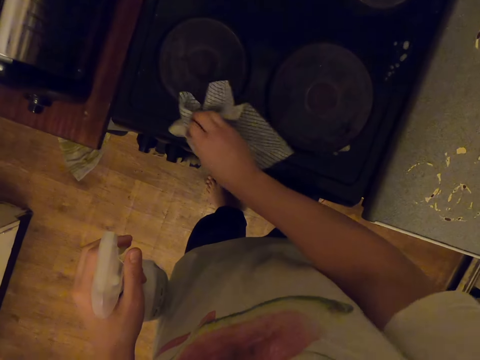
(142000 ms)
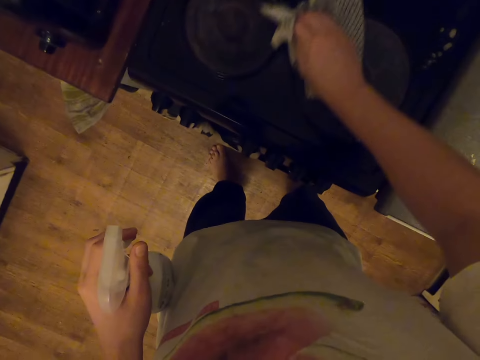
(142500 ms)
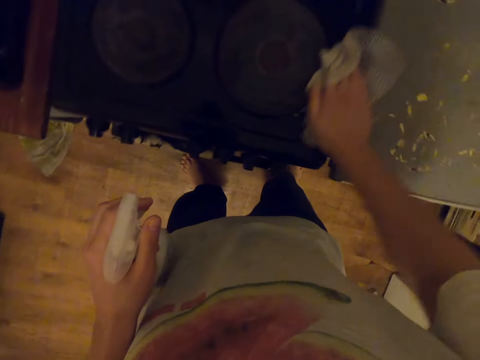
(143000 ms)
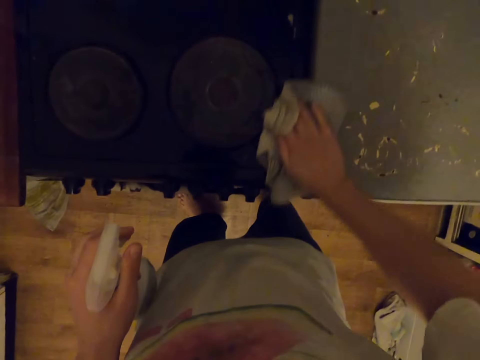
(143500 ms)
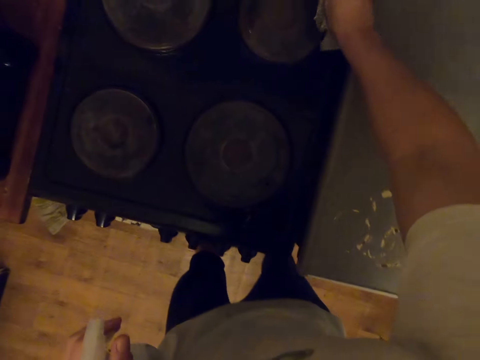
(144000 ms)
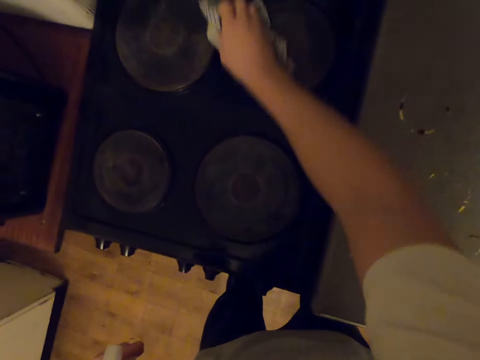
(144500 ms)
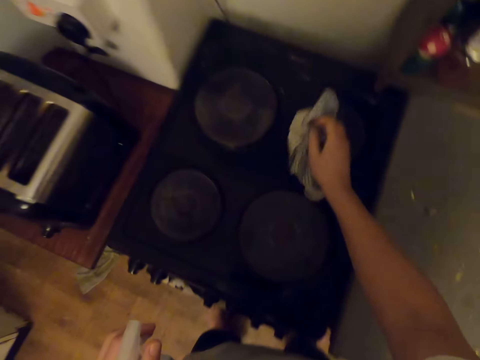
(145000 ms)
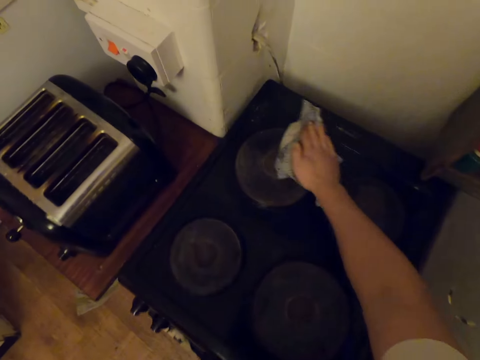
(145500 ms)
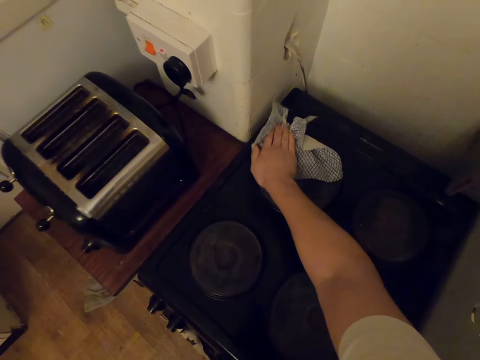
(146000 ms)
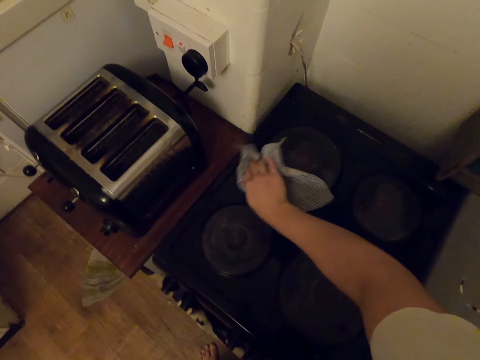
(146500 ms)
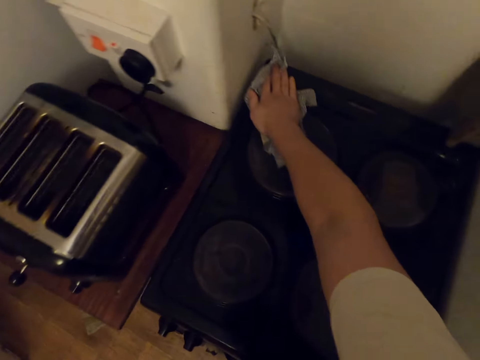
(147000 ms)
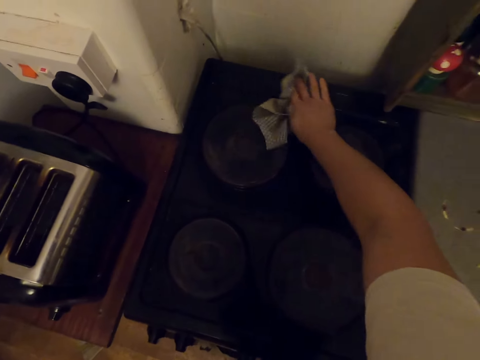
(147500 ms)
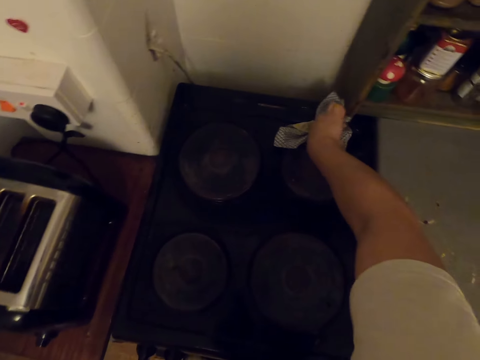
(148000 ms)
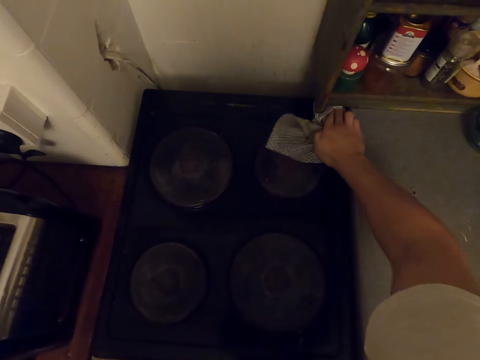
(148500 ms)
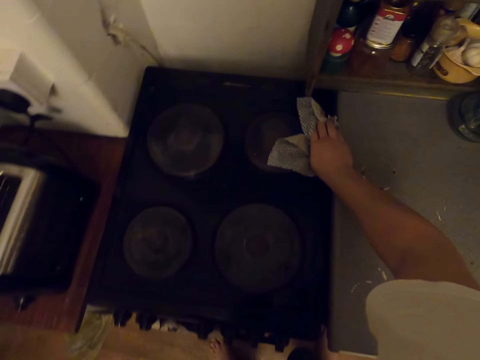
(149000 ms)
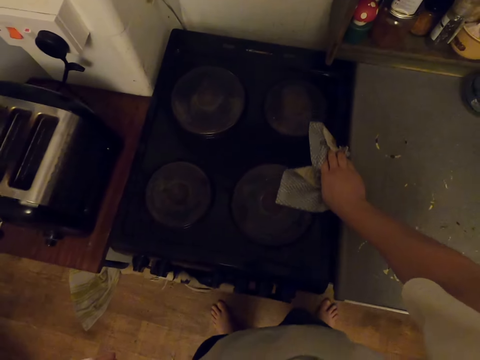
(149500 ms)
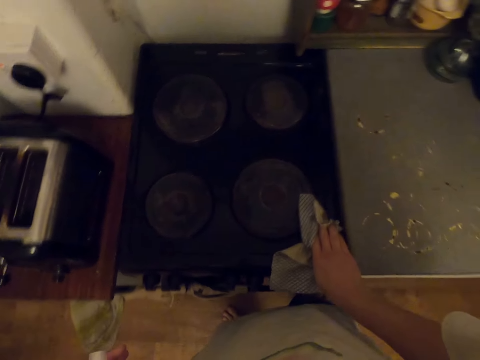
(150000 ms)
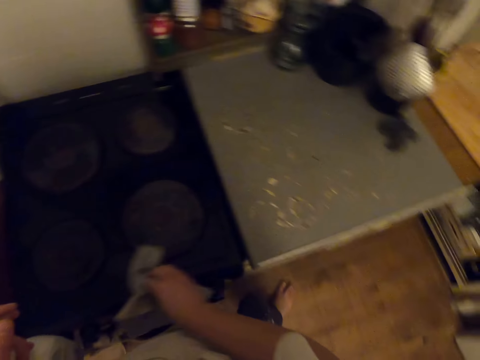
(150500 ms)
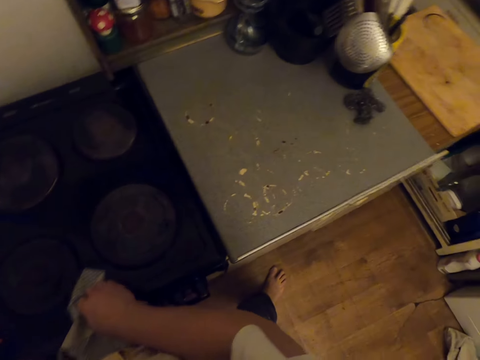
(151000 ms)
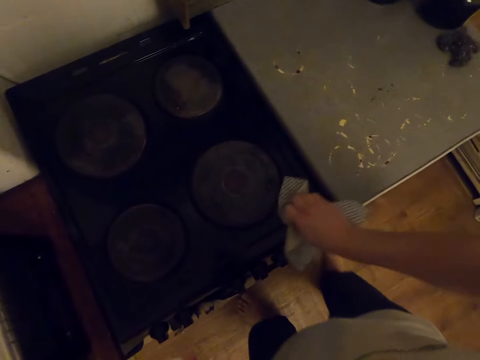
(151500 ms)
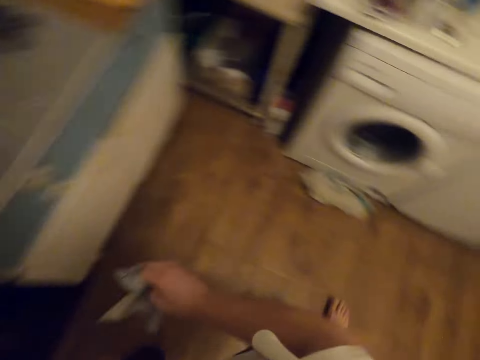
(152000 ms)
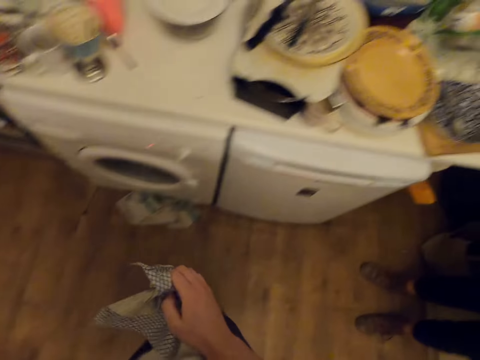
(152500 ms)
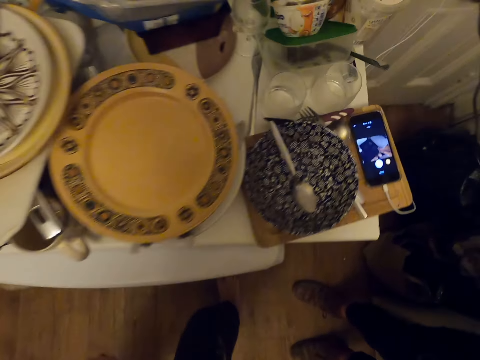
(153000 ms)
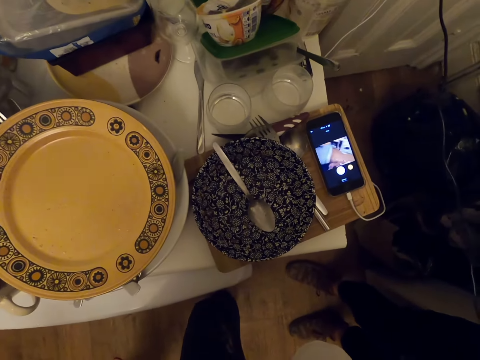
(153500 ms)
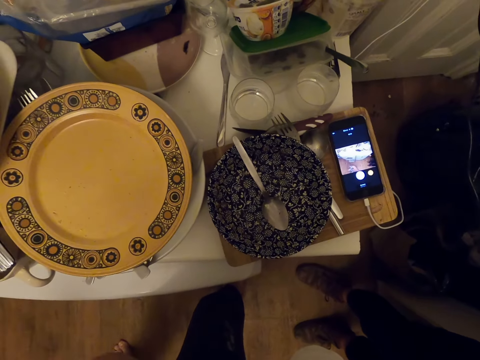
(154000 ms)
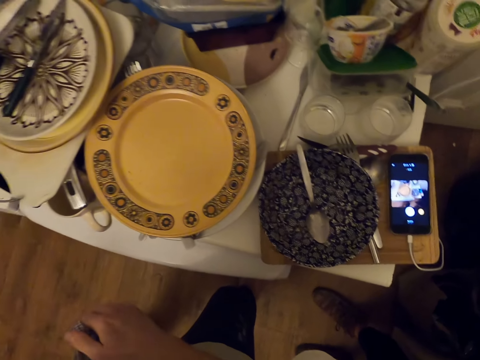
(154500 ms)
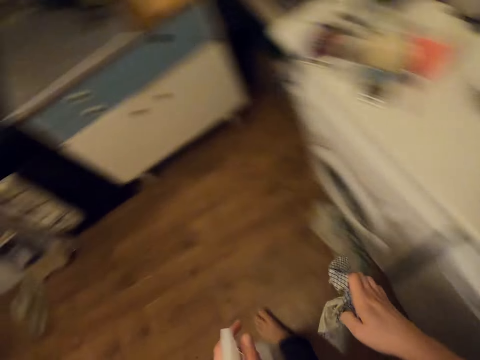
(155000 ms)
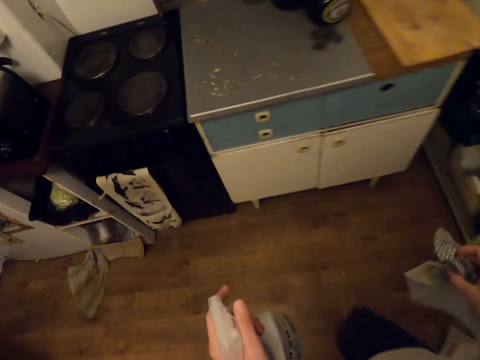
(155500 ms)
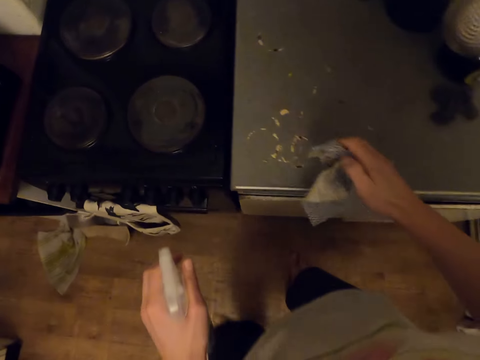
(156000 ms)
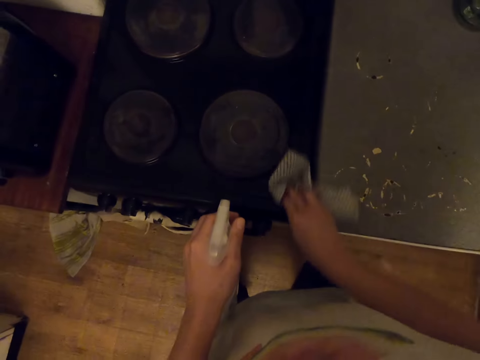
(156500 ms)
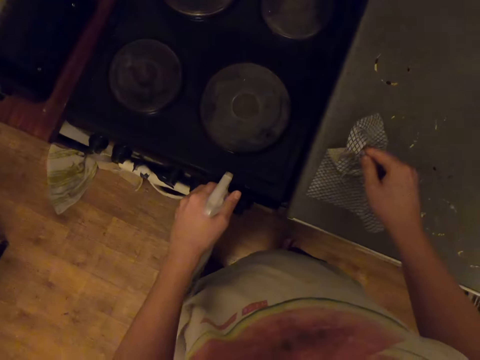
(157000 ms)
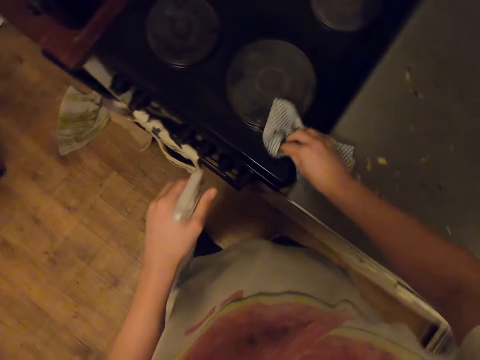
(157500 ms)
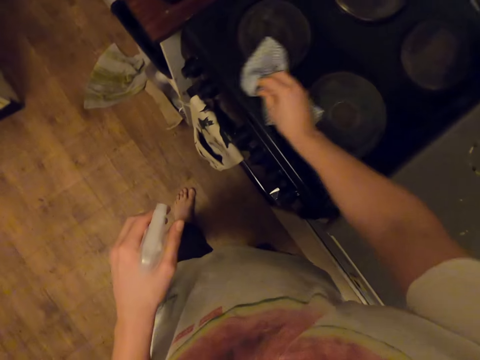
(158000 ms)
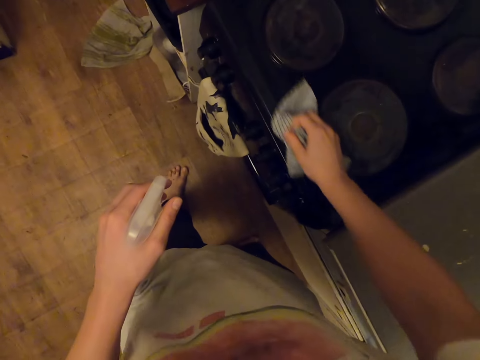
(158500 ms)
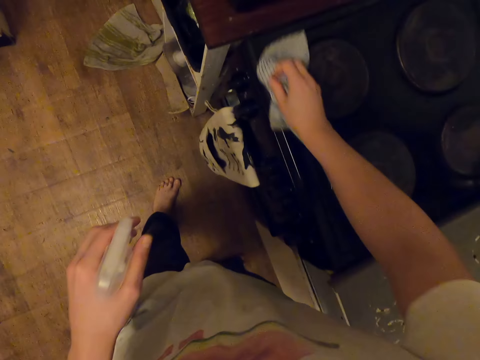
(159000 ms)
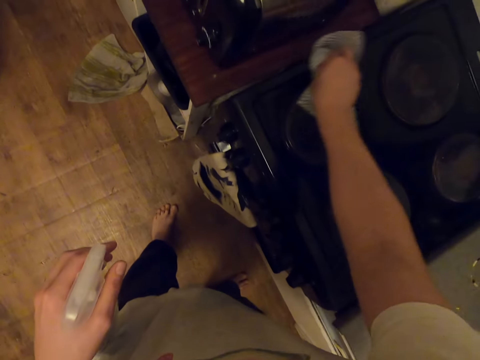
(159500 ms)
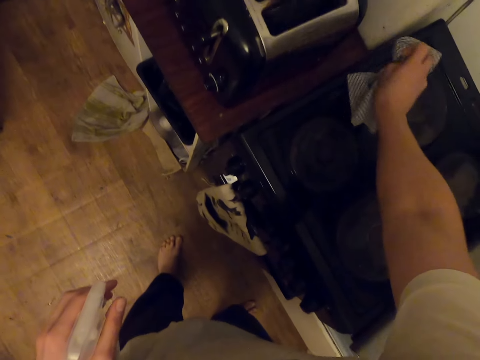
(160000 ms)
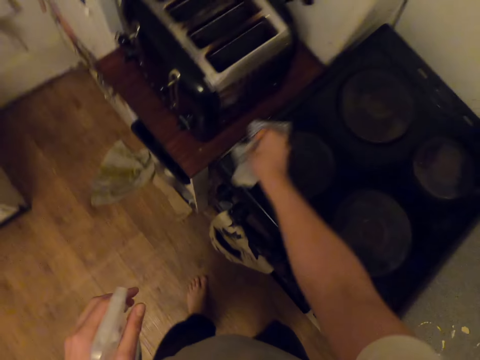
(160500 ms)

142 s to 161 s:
The camera wearer walks around. They stare at a phone. They walk around. They spray the oven with a spray bottle. They wipe the oven with a kitchen towel.

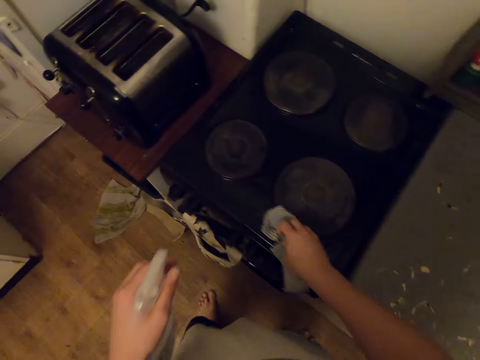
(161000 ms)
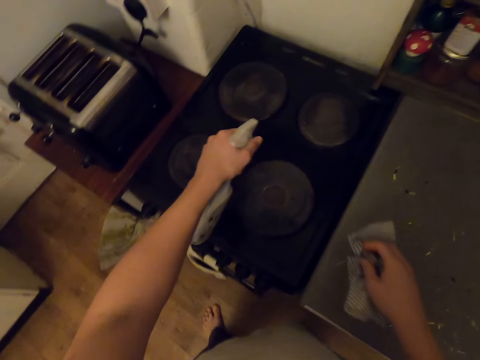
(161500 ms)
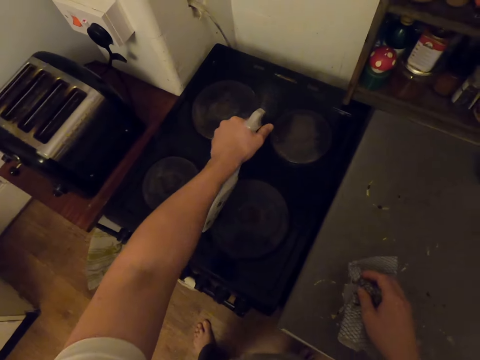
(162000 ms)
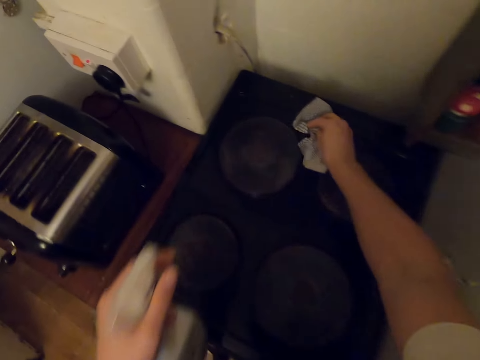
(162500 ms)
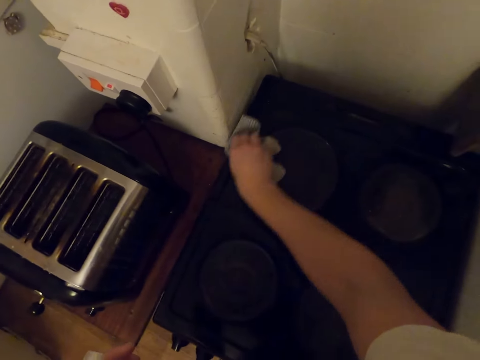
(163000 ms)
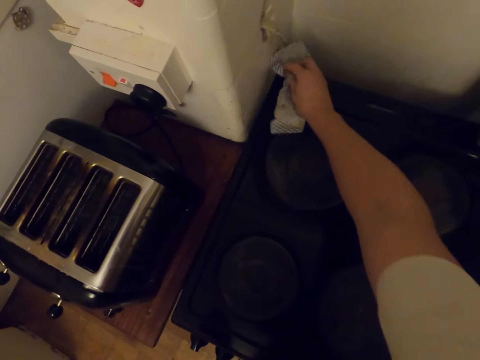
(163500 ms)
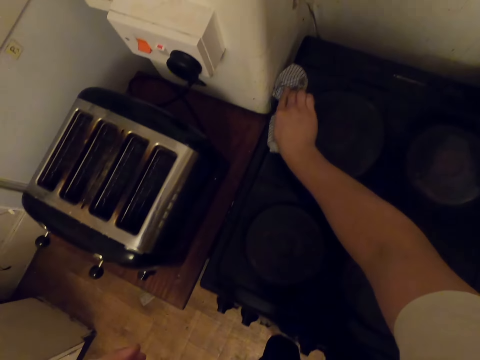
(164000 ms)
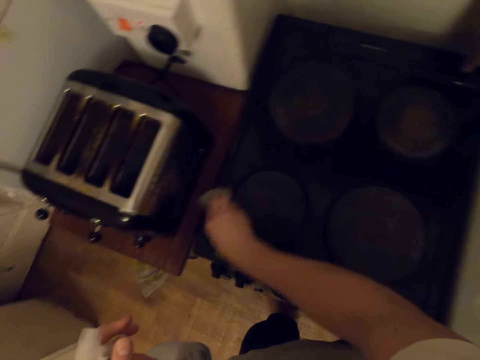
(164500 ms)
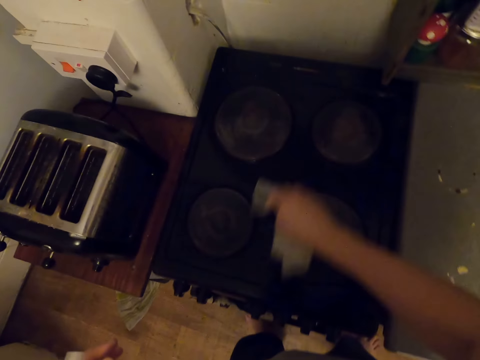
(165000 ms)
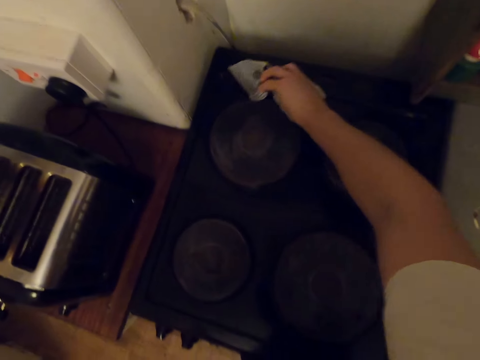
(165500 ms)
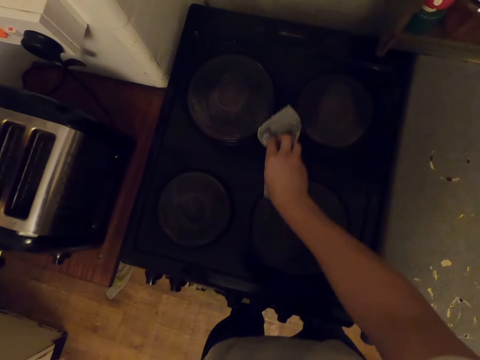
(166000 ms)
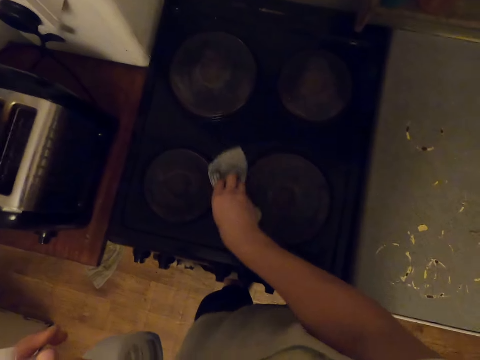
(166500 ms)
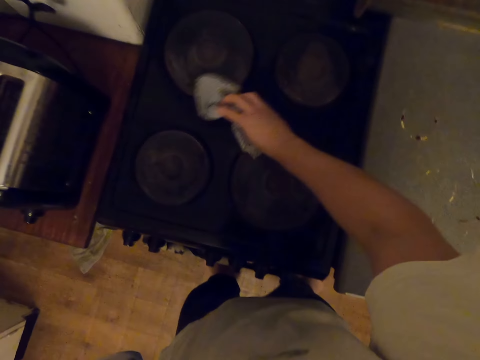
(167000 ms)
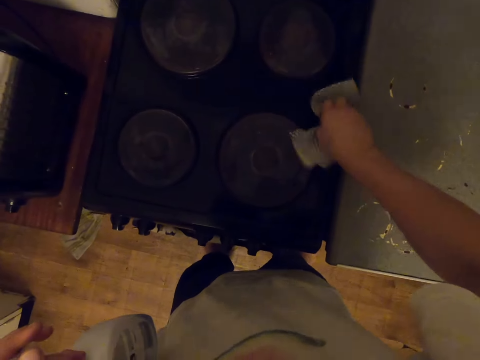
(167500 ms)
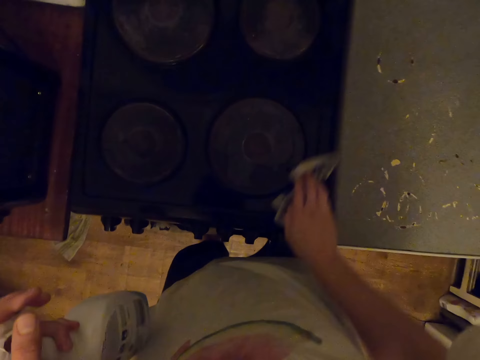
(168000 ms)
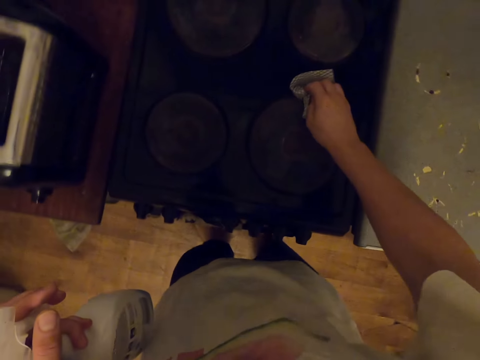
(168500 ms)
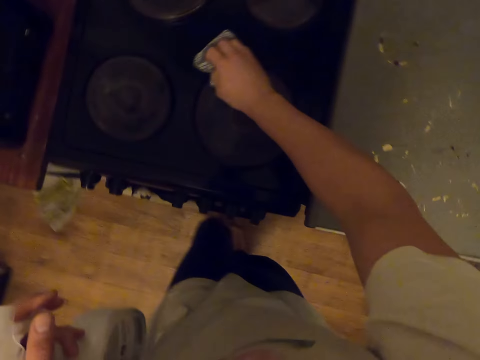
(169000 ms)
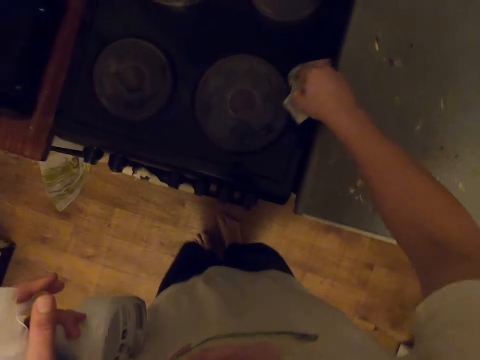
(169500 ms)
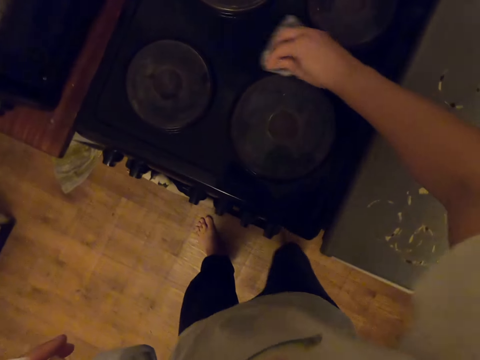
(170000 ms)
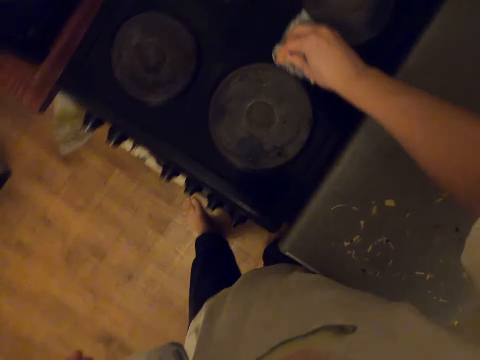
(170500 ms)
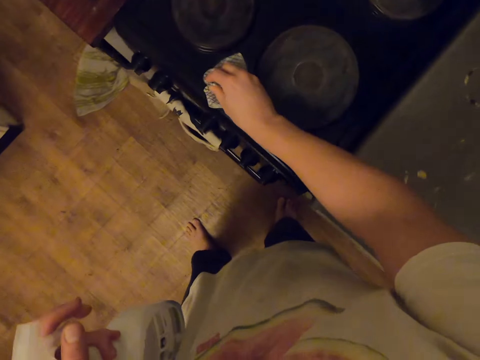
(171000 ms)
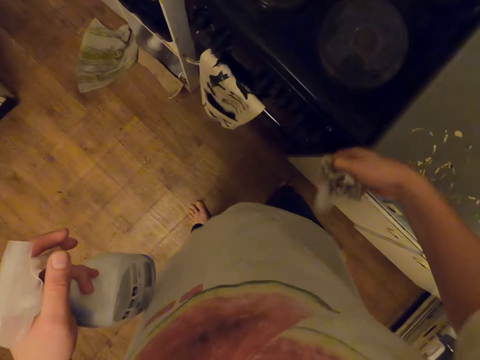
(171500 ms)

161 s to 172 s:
The camera wearer sprays the oven with a spray bottle. They wipe the oven with a kitchen towel.
